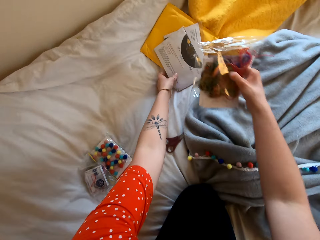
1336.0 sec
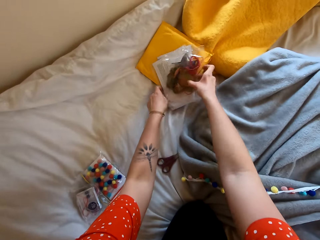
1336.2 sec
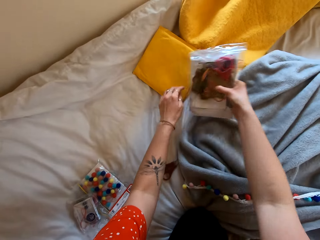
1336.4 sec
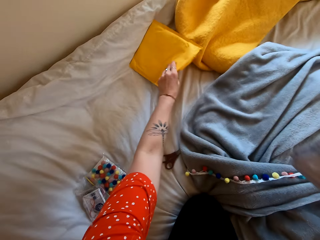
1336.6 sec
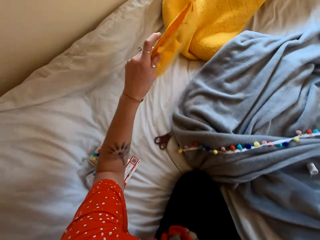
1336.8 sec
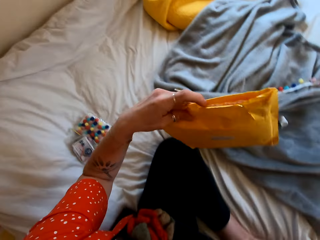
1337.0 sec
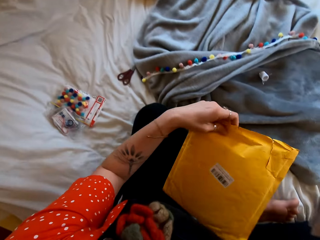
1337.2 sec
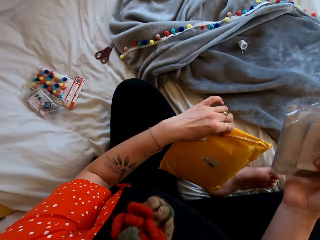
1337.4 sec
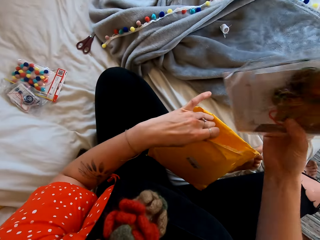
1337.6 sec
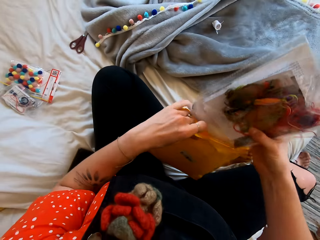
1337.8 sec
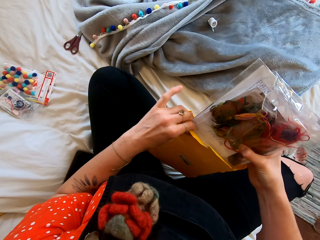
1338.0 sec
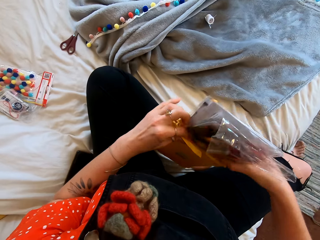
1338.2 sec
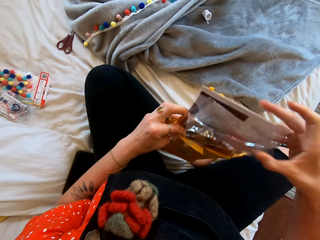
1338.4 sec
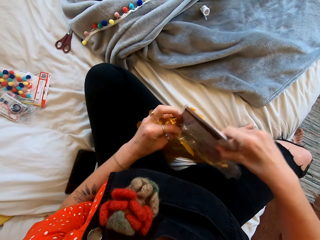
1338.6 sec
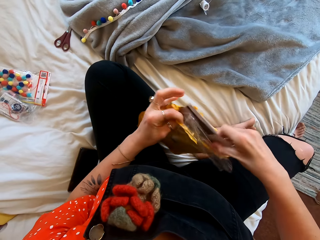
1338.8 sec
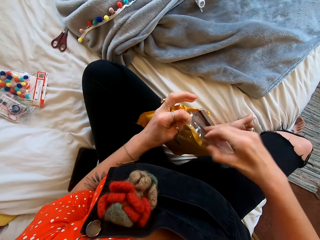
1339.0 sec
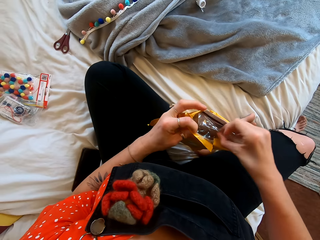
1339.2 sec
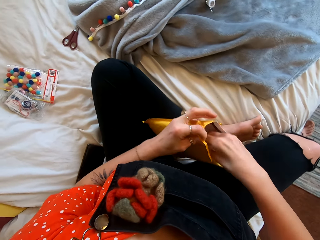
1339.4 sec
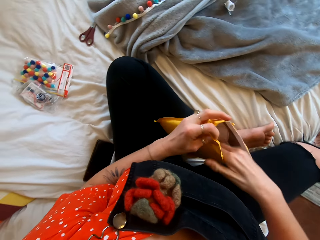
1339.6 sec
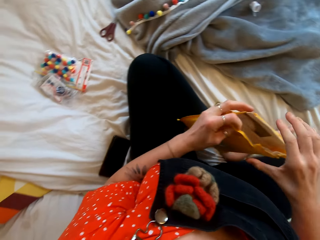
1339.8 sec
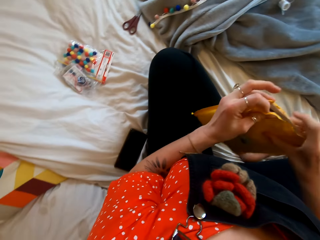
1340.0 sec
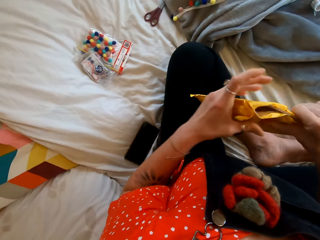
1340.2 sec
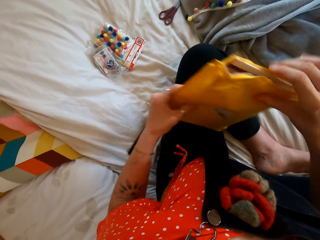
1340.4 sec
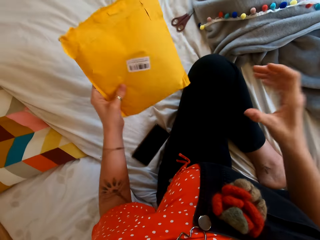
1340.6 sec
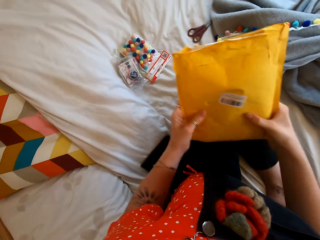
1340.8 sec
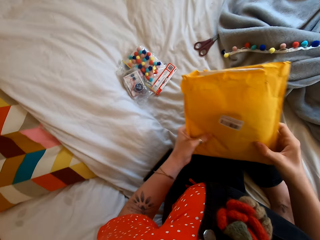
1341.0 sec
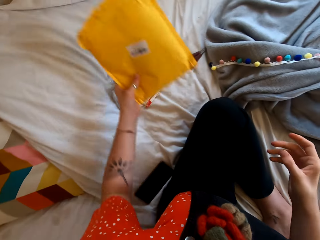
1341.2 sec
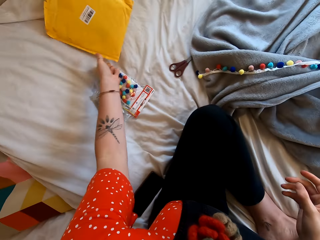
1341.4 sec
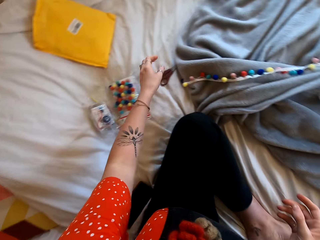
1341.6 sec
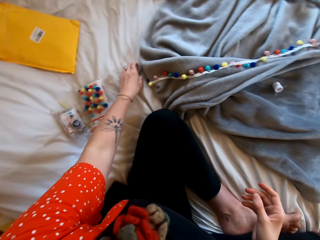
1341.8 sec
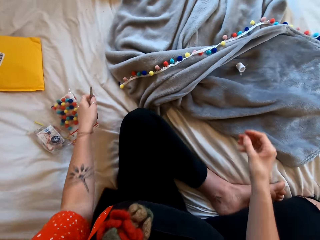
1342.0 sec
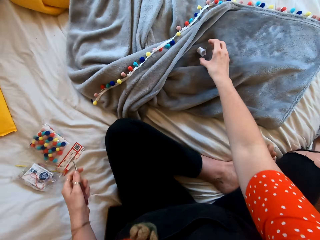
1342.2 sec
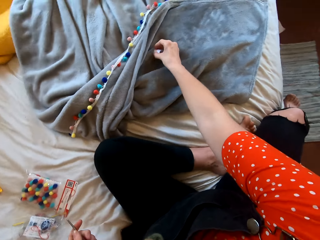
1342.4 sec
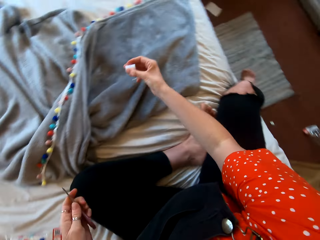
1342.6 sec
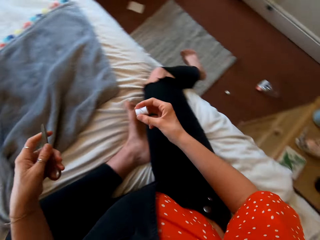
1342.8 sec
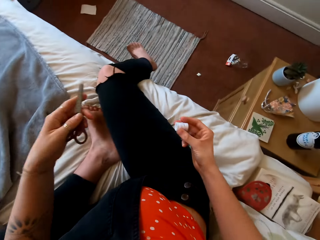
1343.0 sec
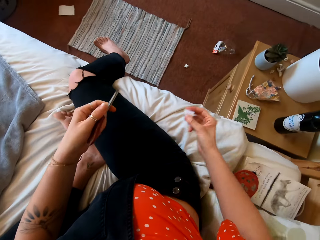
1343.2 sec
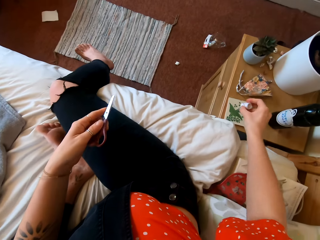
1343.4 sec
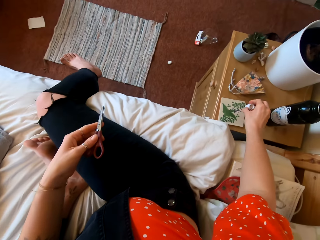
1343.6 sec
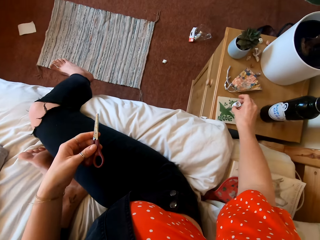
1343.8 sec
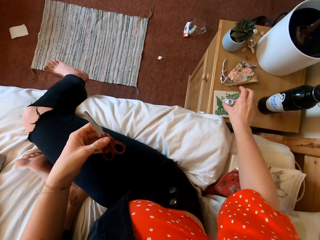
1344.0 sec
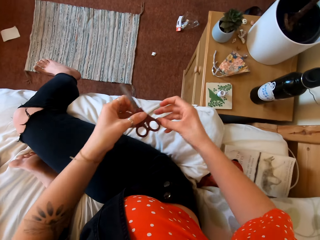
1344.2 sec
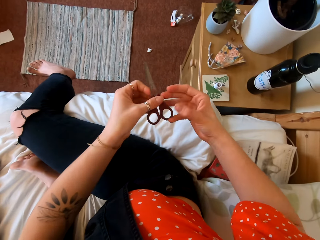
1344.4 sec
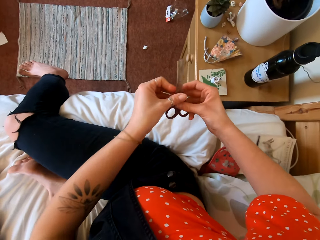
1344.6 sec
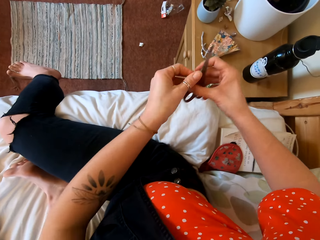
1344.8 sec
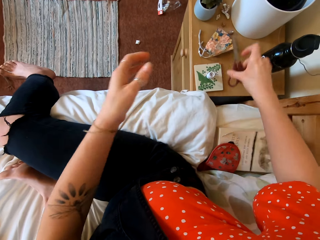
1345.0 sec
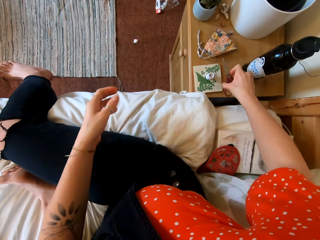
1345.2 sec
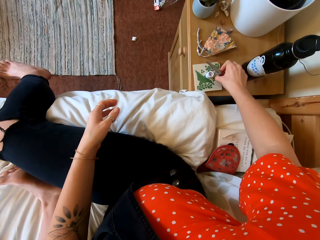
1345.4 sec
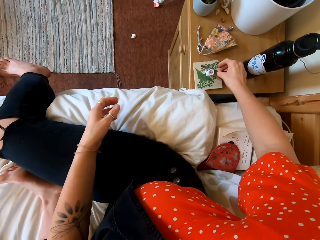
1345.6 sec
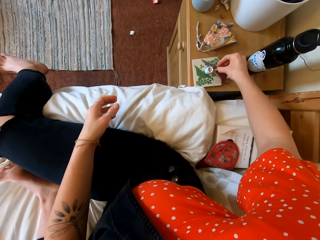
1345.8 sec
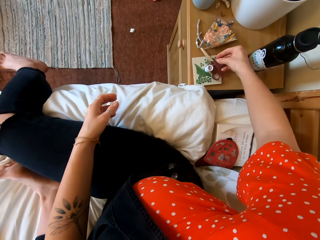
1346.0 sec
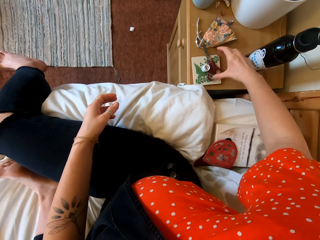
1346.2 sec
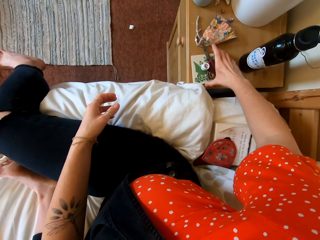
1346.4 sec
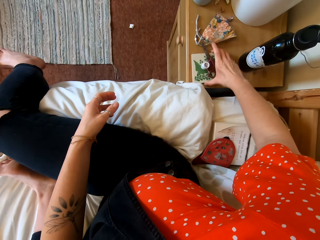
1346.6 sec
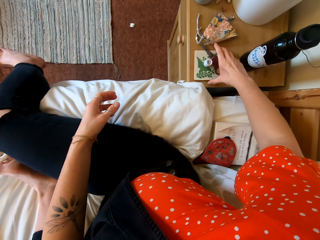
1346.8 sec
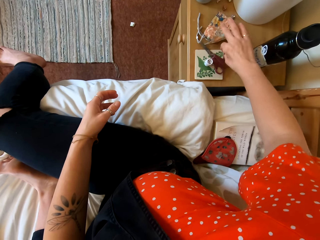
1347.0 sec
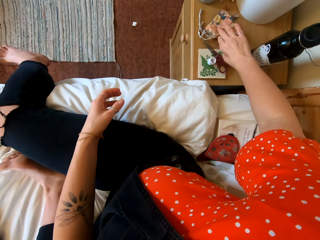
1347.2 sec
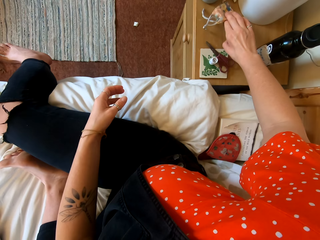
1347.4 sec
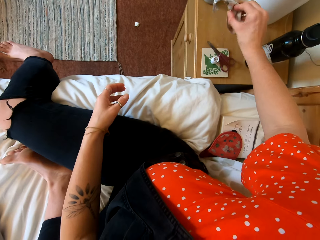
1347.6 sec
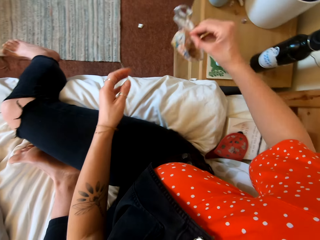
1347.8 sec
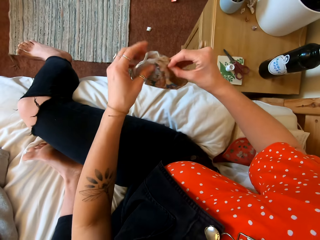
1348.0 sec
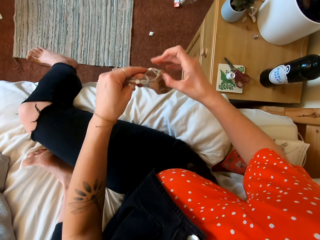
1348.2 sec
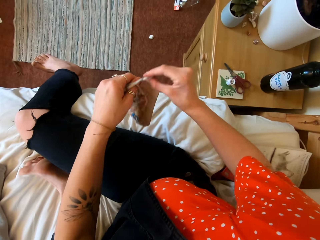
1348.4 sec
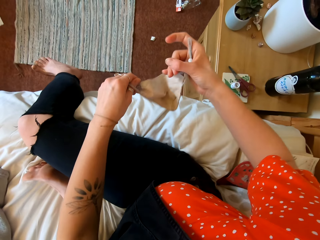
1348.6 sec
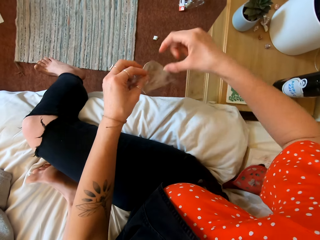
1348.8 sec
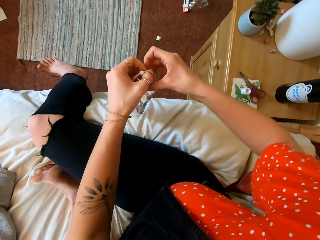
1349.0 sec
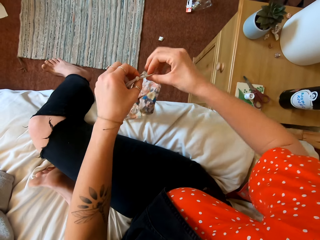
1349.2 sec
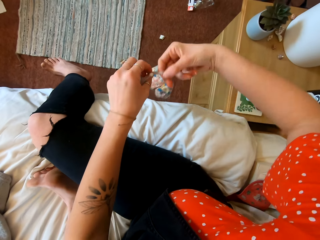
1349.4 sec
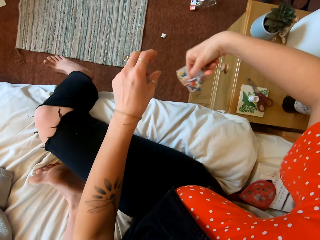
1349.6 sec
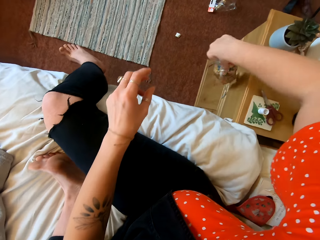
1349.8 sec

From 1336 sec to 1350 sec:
The camera wearer gathers the polythene bags. She picks another polythene bag from the bed. She puts the polythene bags inside a yellow polythene bag. She drops the yellow polythene bag on the bed. She picks the scissors with her left hand. She picks the thread roll from the bed. She puts the thread roll on the nightstand. She puts the scissors on the nightstand. She moves a paper on the nightstand. She picks a piece of cloth from the nightstand.

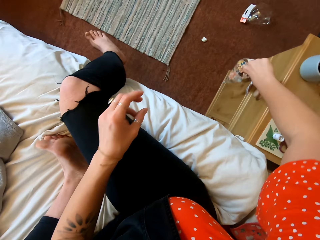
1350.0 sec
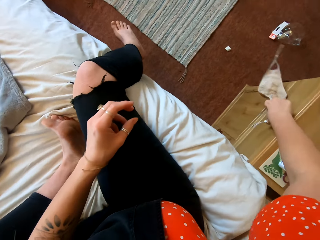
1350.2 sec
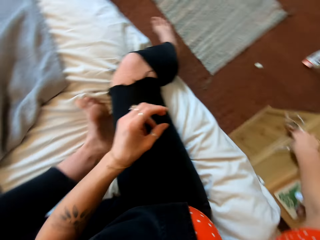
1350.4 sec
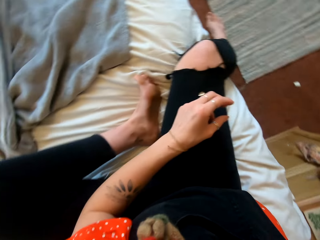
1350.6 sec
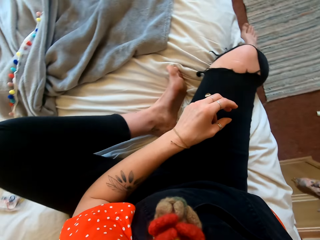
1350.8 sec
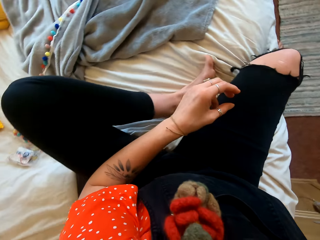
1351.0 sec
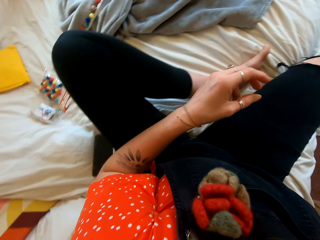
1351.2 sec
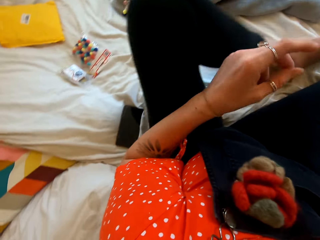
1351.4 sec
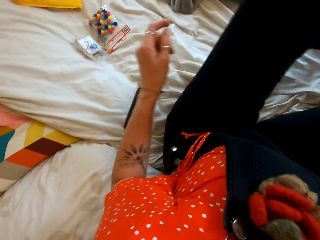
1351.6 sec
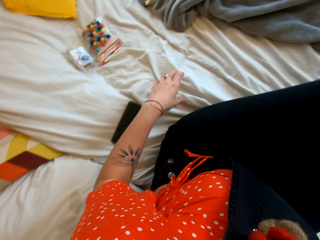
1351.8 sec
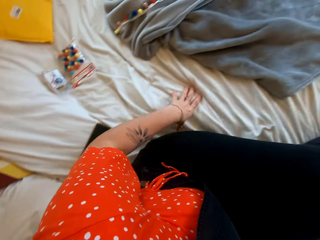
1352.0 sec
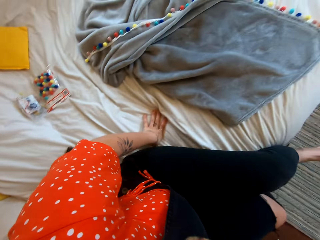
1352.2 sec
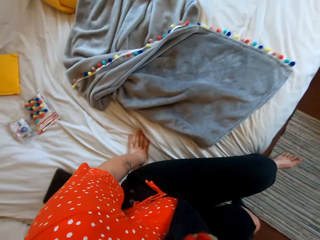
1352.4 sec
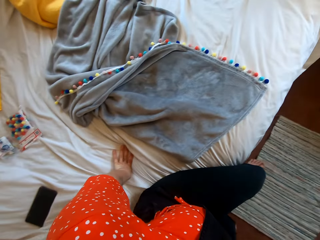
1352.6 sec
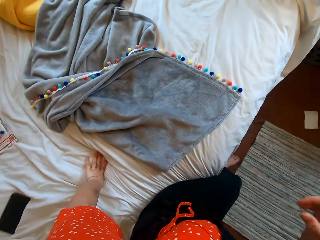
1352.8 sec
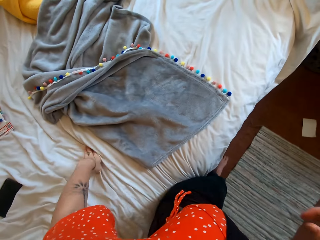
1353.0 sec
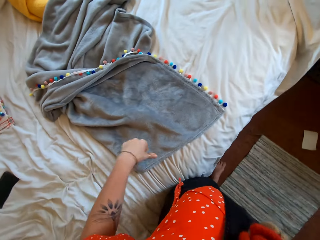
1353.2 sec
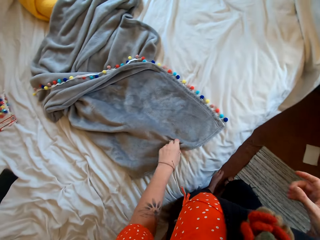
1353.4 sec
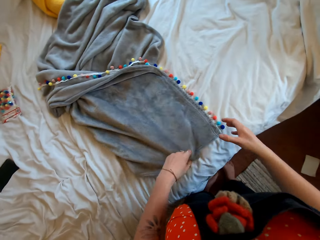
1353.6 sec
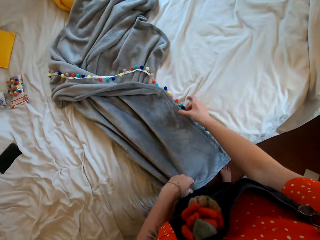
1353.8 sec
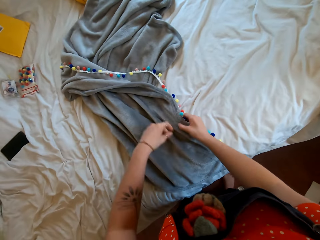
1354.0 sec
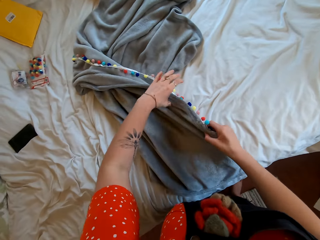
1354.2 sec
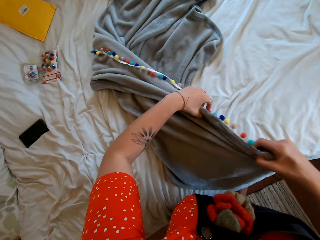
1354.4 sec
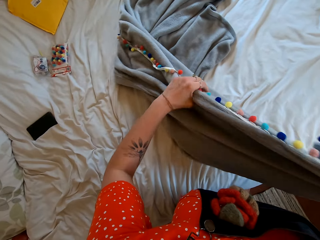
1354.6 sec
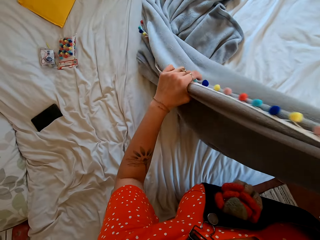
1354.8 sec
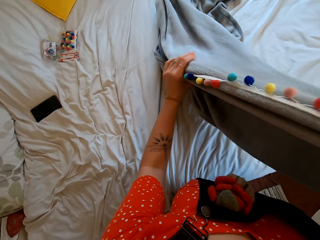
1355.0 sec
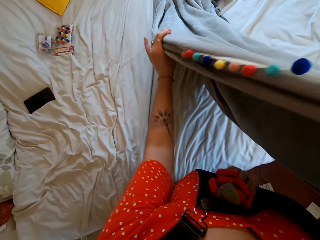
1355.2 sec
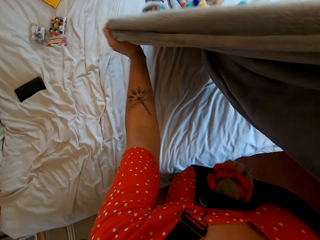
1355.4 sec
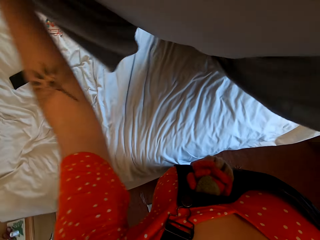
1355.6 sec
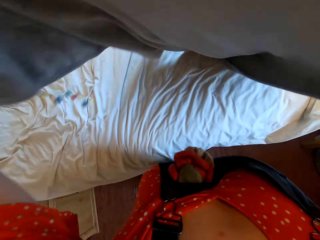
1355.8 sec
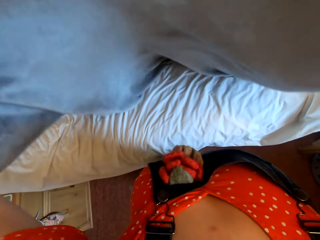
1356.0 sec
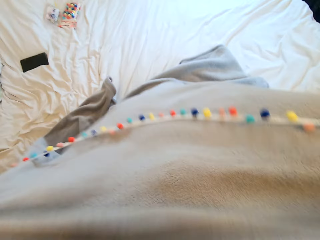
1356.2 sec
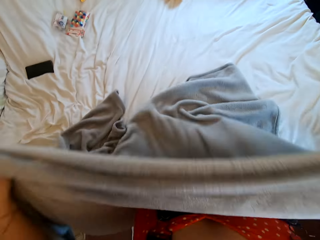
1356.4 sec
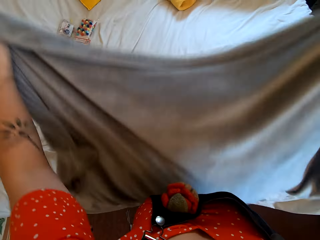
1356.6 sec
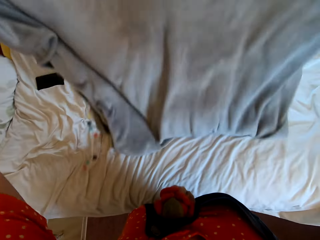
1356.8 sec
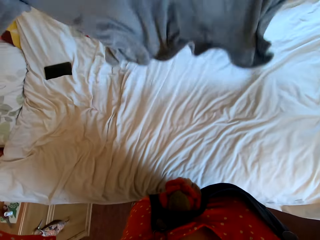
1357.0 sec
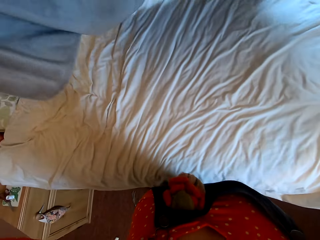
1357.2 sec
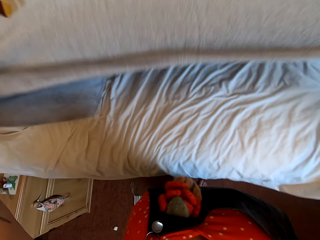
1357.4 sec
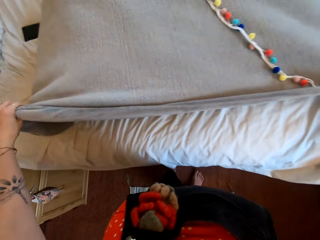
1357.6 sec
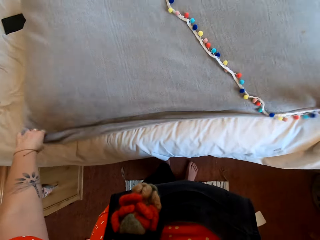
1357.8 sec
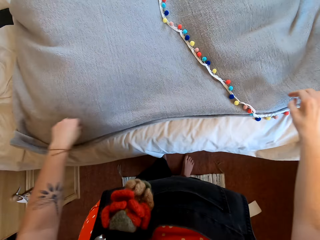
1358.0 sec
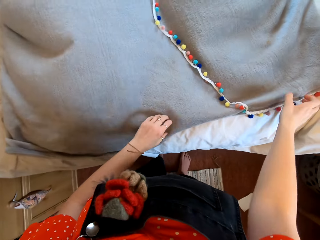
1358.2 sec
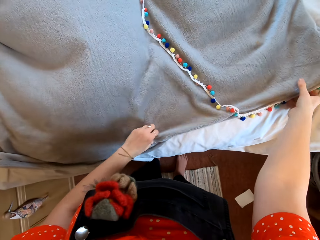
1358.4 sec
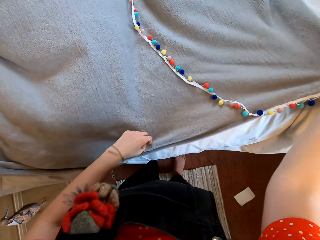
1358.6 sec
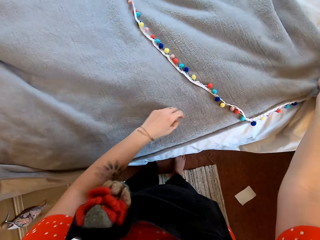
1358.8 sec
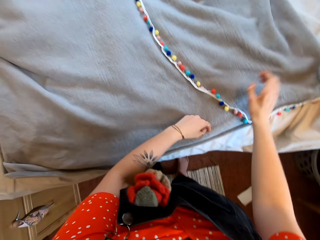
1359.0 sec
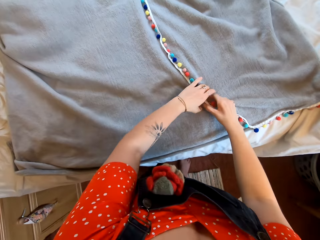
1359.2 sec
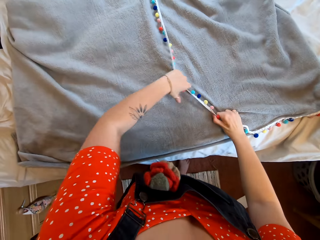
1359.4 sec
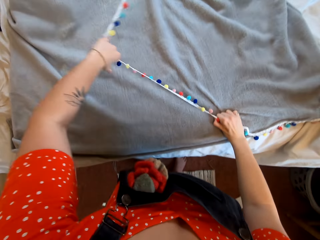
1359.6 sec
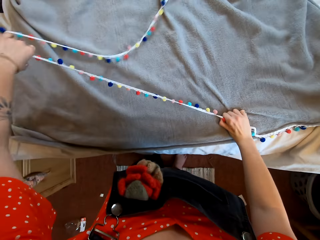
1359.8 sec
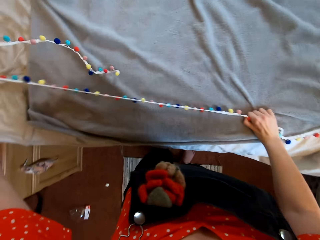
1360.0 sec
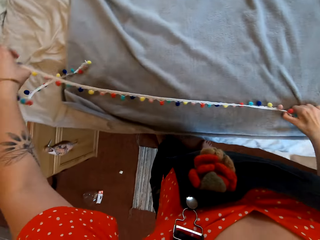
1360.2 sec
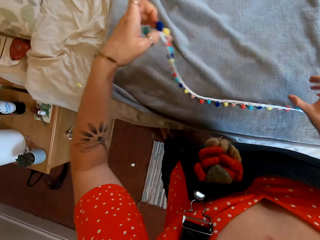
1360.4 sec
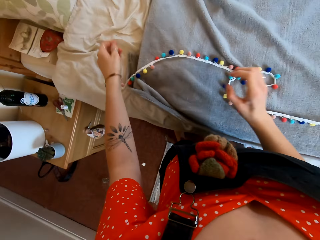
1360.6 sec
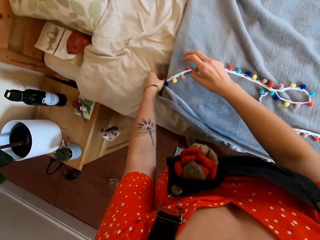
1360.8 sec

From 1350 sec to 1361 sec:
The camera wearer hangs the piece of cloth on the nightstand. They walk out of the bed. They pick the cloth from the bed. They spread the cloth on the bed.
